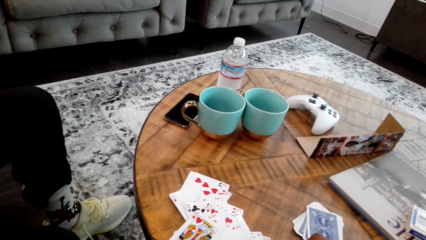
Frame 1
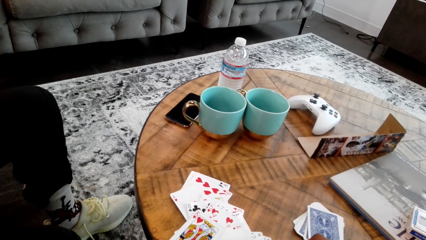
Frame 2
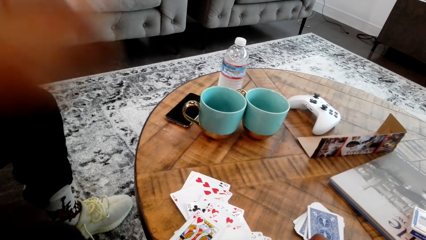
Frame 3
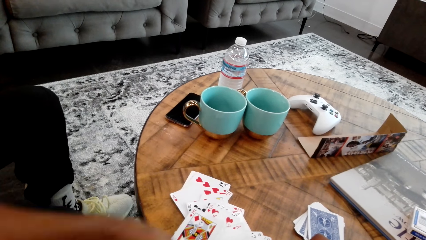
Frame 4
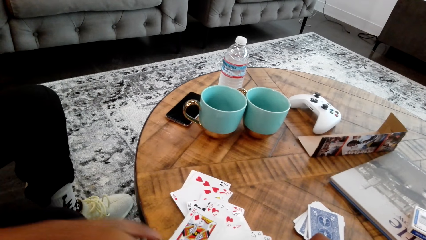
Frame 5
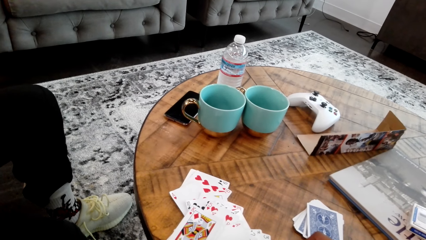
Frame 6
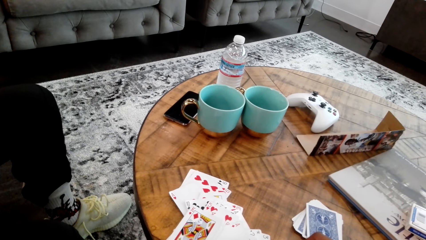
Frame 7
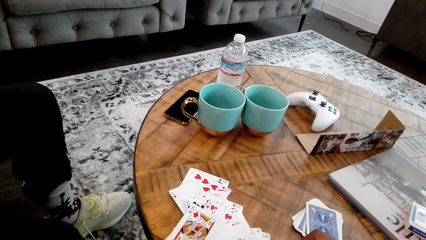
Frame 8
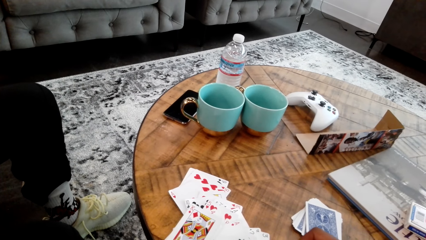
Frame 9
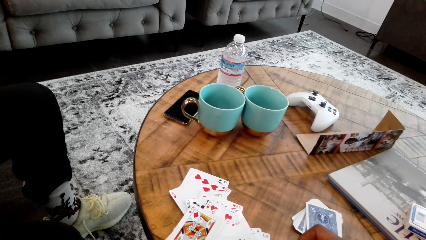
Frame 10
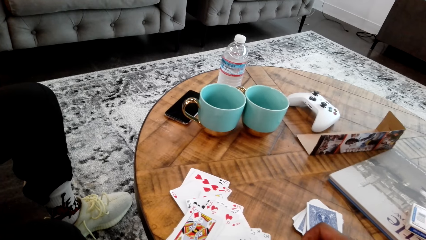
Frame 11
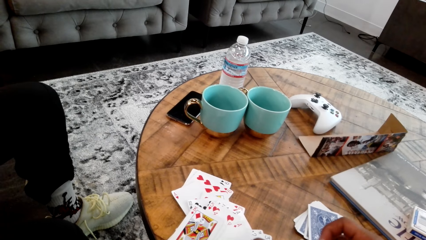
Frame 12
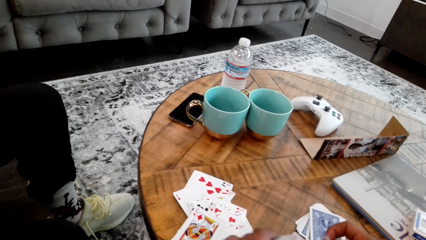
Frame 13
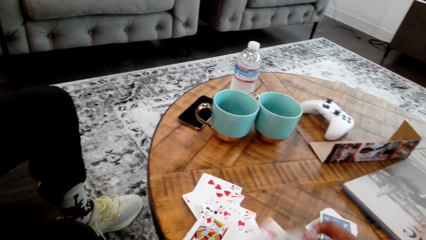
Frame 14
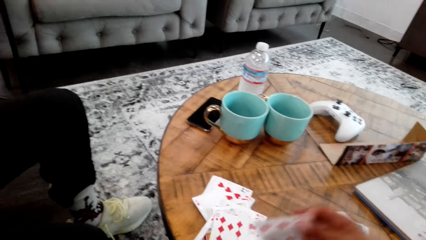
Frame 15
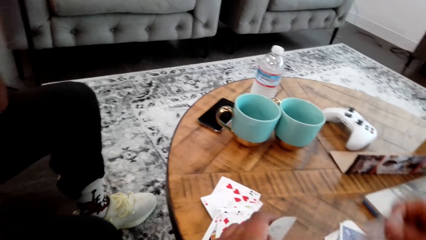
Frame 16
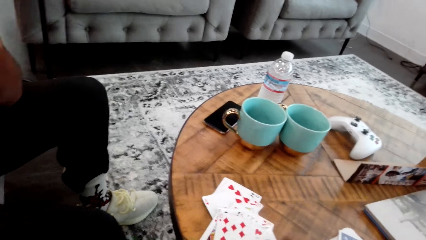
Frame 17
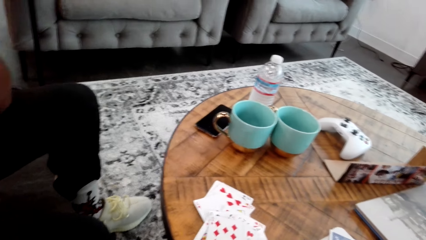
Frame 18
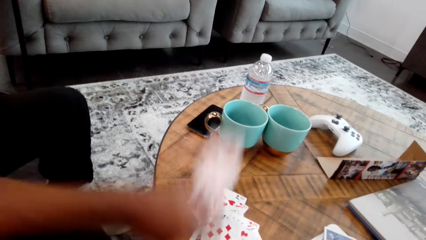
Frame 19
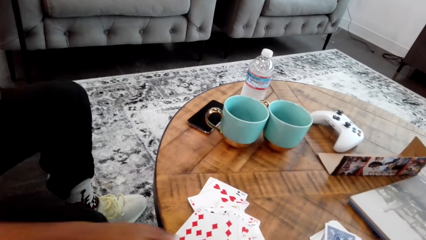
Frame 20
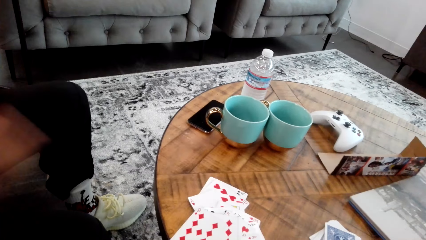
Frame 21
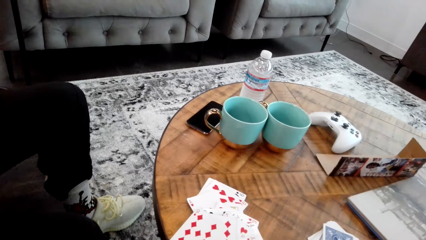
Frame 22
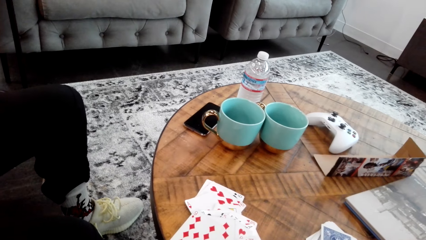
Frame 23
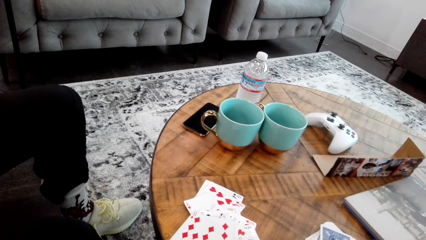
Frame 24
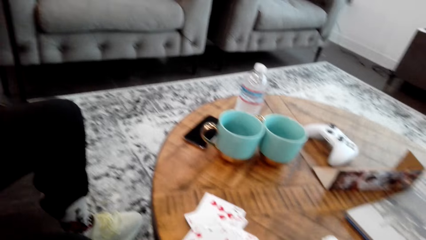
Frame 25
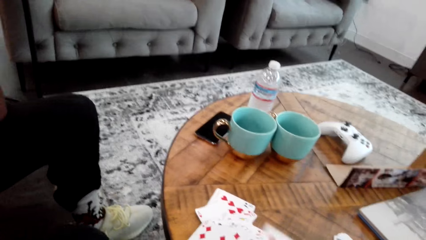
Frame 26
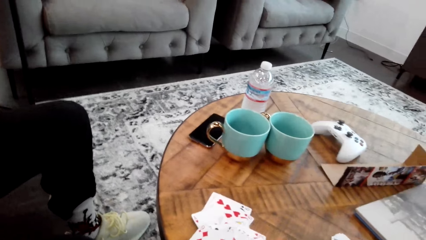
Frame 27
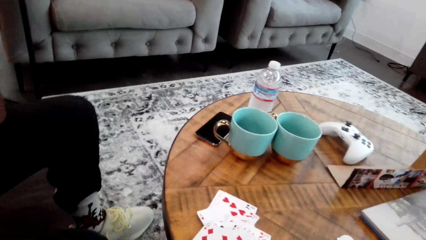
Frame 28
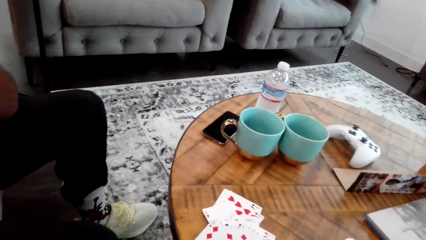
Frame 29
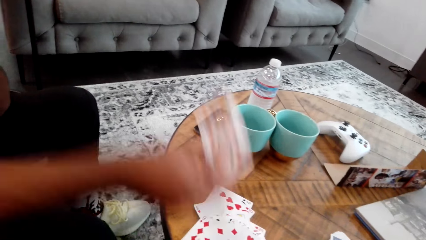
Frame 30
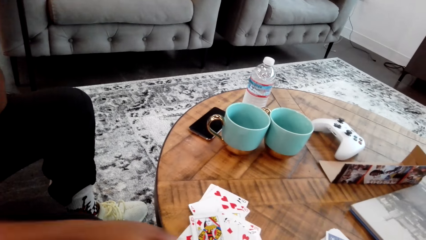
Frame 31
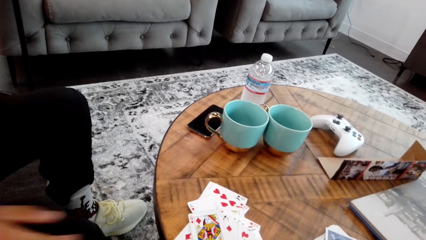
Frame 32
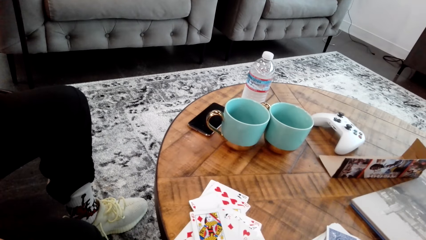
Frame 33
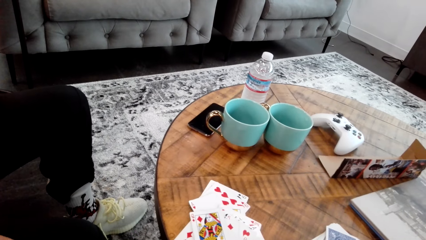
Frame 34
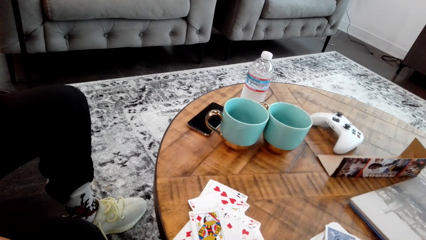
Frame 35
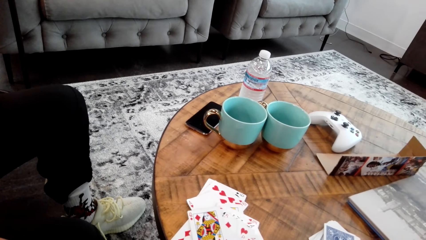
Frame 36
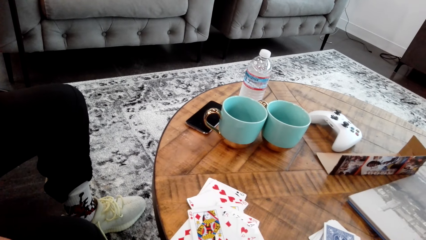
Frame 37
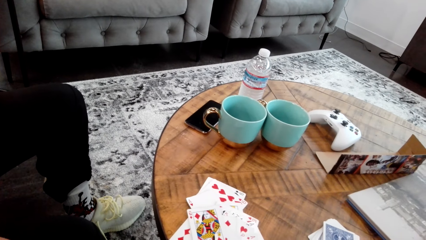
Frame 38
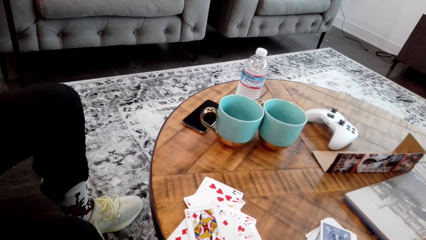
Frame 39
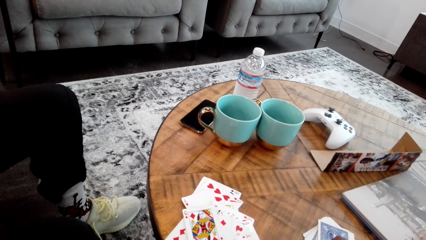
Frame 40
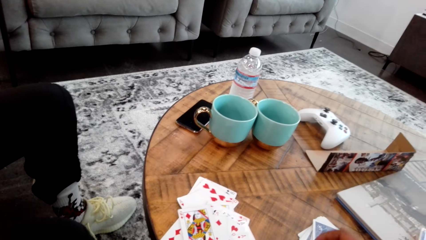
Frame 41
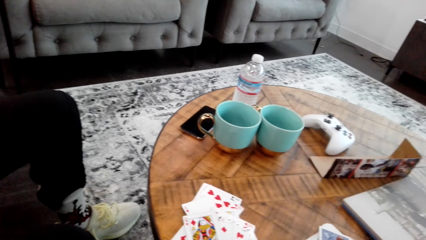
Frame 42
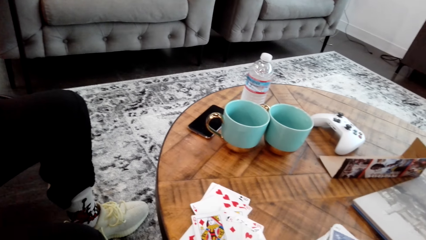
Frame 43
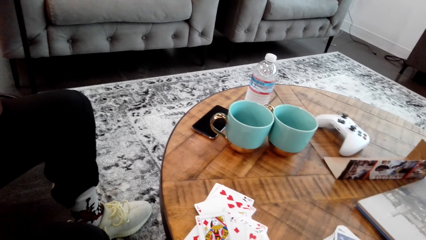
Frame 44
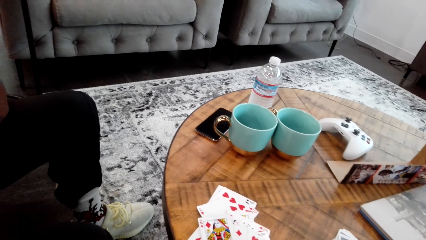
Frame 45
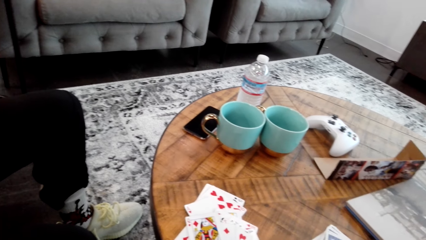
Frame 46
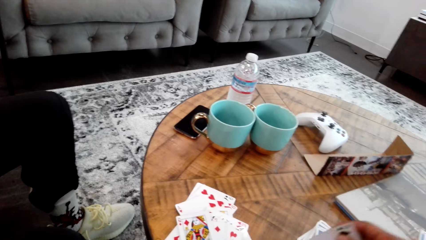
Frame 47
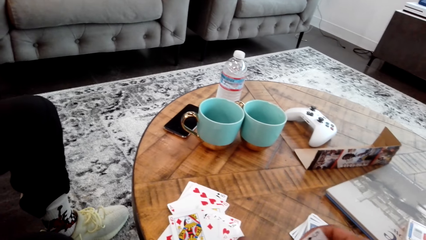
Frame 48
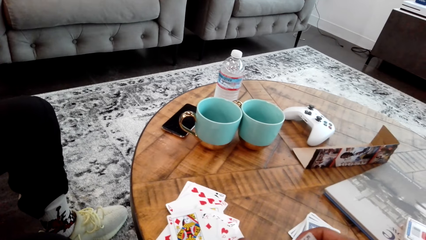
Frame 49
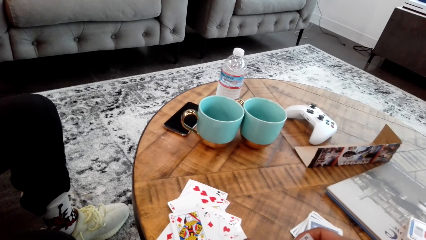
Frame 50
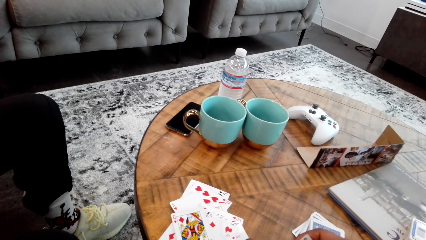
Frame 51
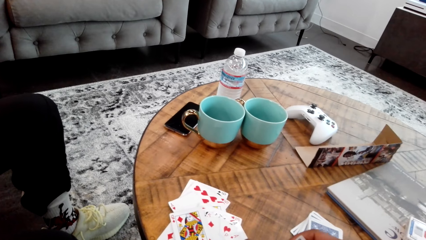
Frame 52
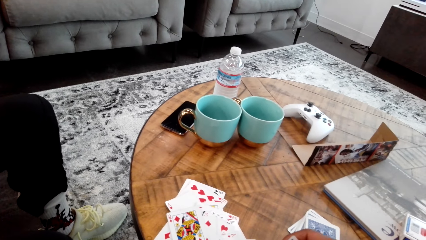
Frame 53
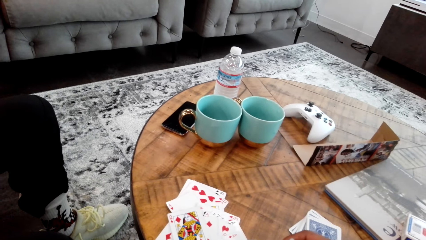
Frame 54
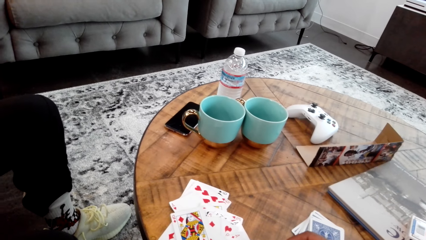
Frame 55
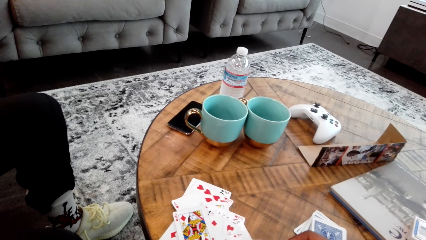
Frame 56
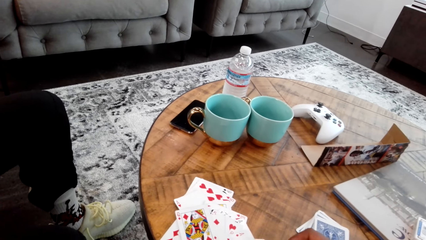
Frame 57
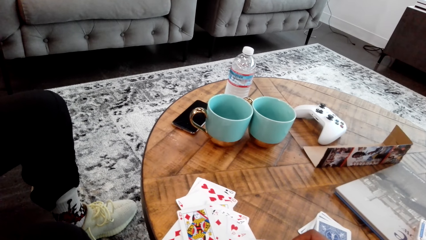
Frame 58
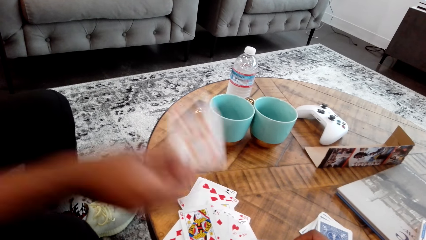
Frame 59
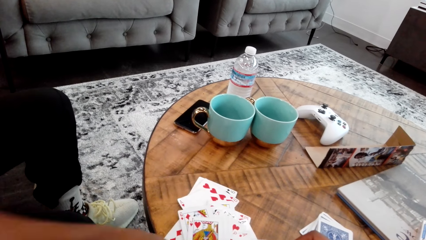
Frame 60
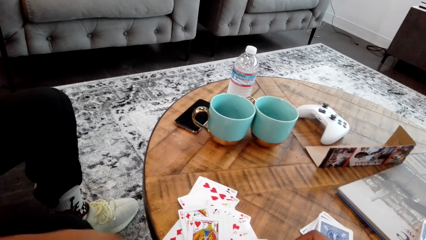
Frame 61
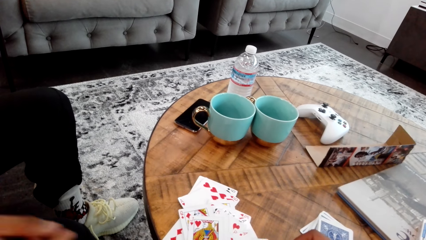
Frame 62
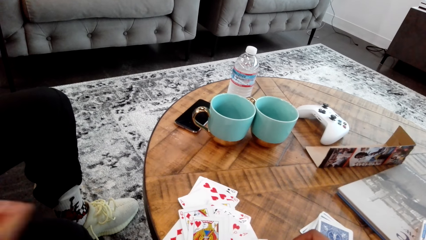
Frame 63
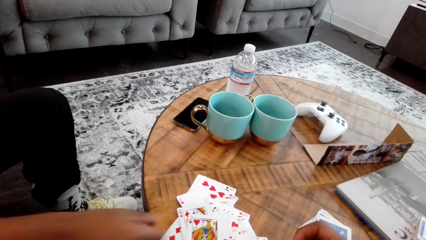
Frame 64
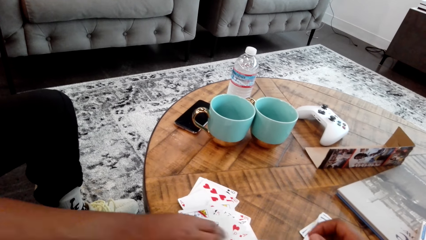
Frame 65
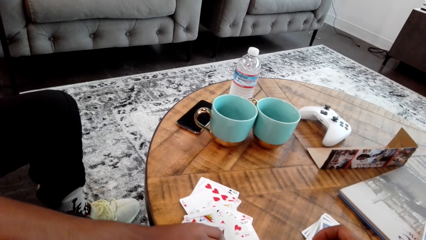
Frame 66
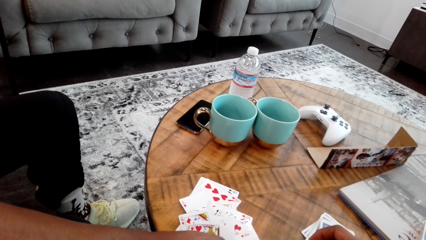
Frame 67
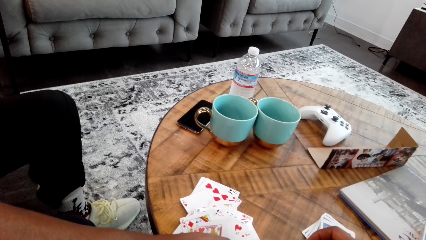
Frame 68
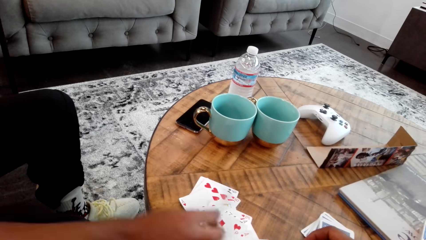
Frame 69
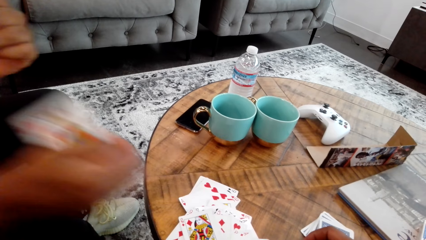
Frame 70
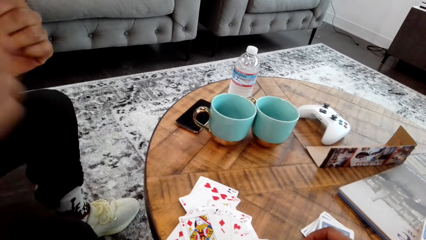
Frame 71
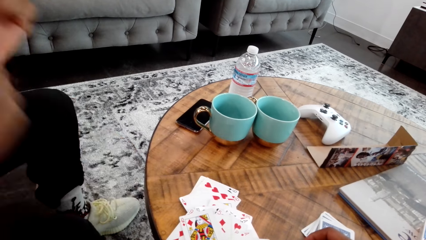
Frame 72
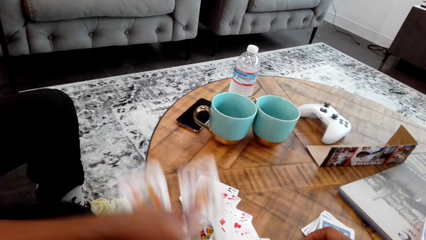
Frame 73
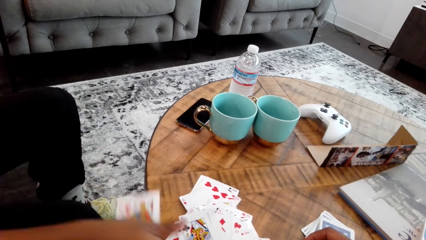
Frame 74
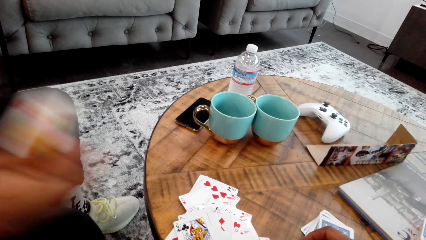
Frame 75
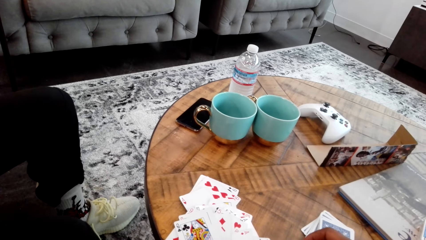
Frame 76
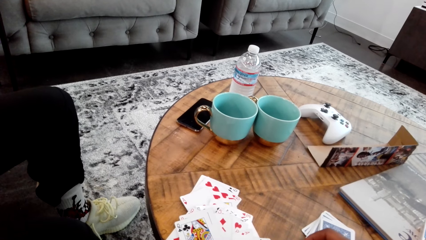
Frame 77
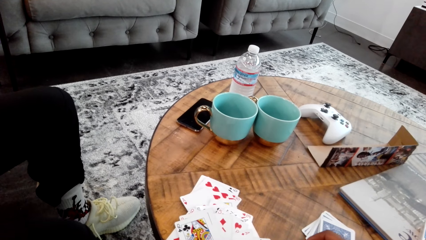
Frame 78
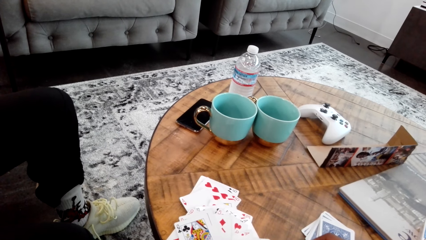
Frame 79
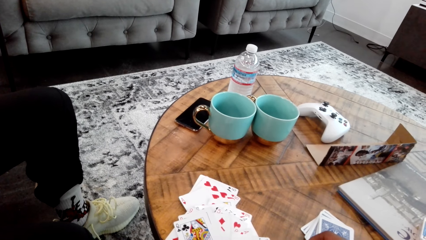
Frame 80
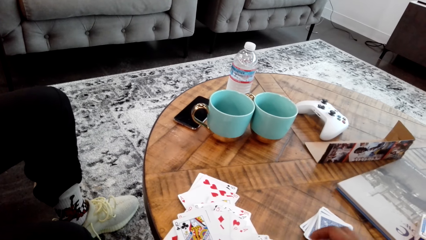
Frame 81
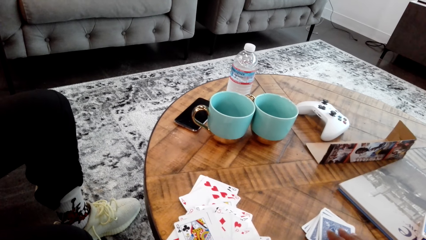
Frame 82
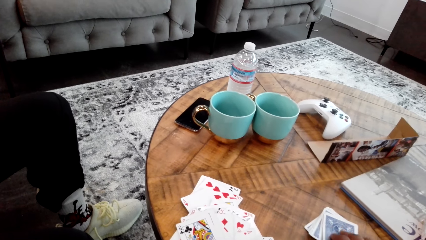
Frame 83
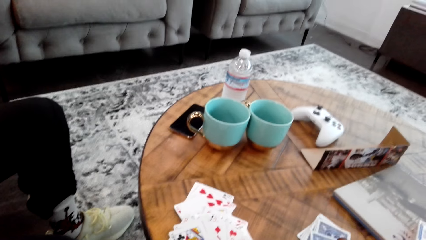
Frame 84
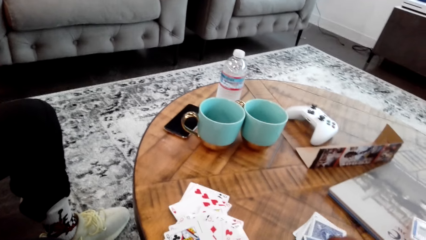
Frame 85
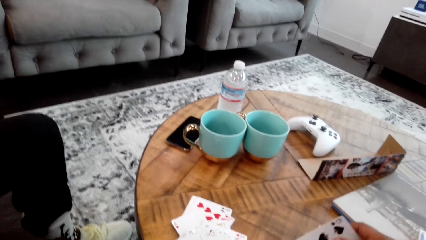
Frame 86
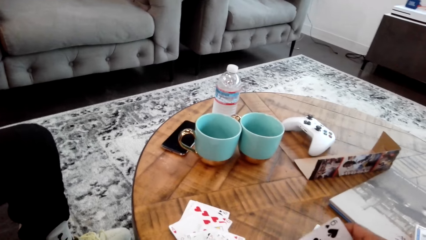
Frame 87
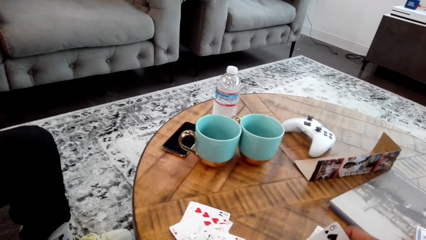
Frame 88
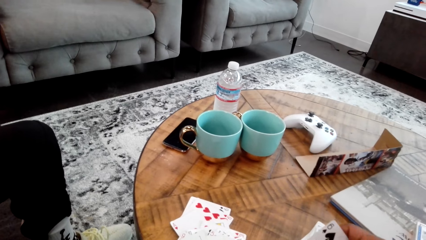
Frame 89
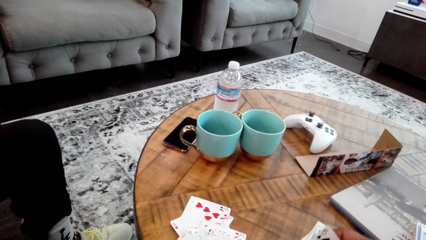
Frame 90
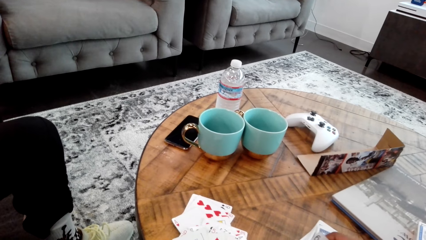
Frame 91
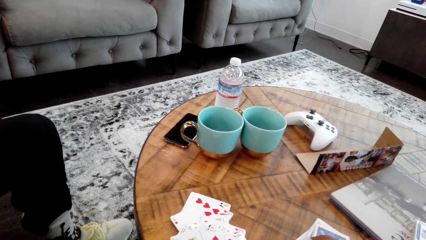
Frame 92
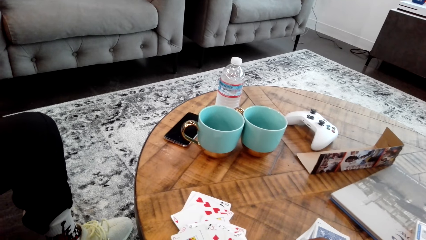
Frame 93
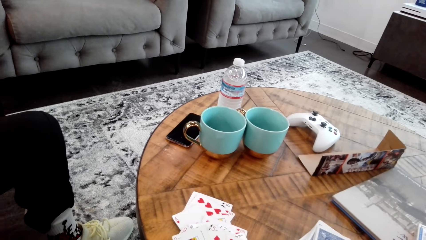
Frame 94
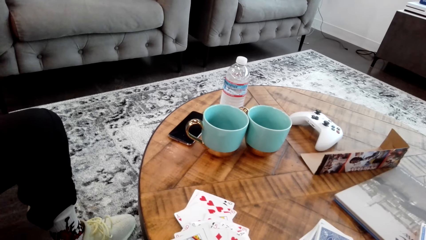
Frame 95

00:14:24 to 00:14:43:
A man drops the card. The camera wearer drops the card. They count the cards with both hands. The man drops the card. The man does something. The man places the card on the table. The man picks the card from the table, and drops the card. The camera wearer does something. They pick the card.
